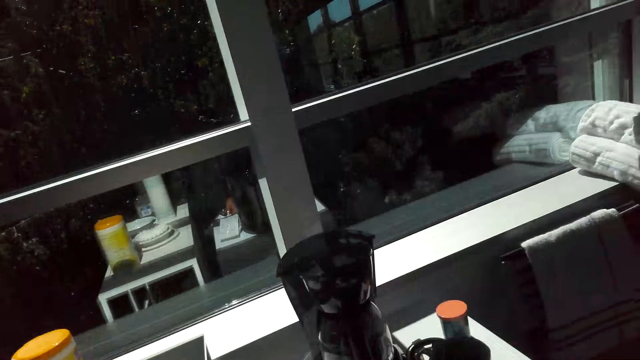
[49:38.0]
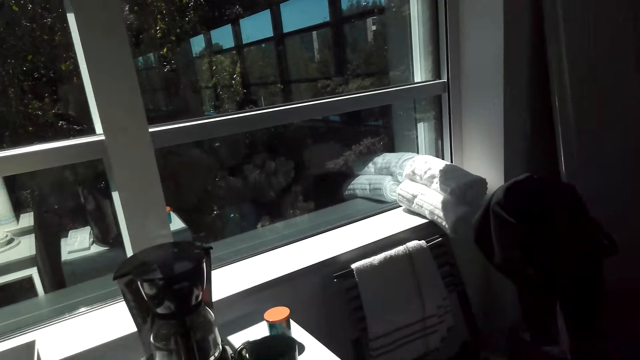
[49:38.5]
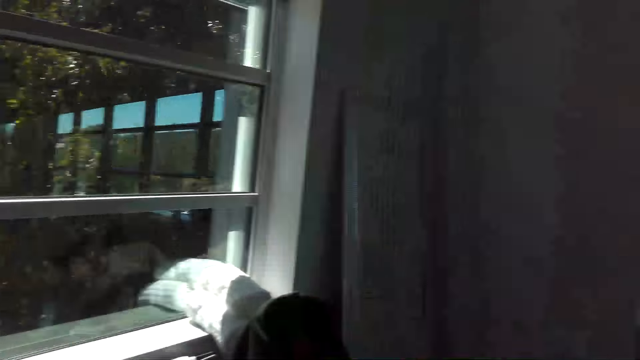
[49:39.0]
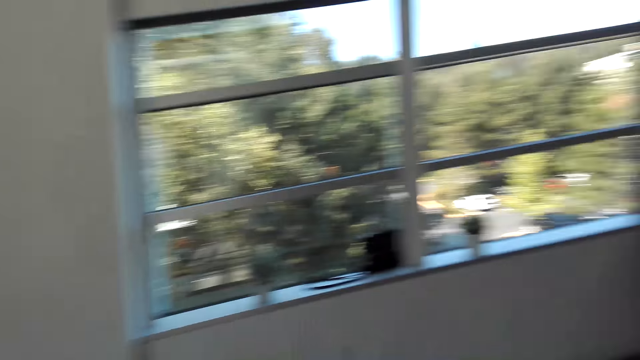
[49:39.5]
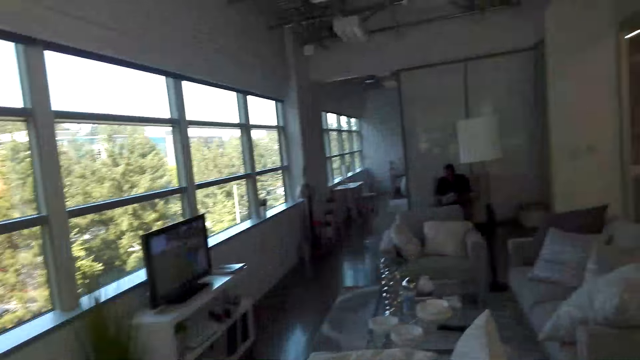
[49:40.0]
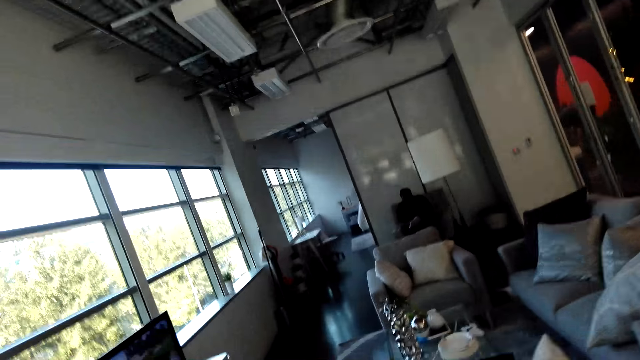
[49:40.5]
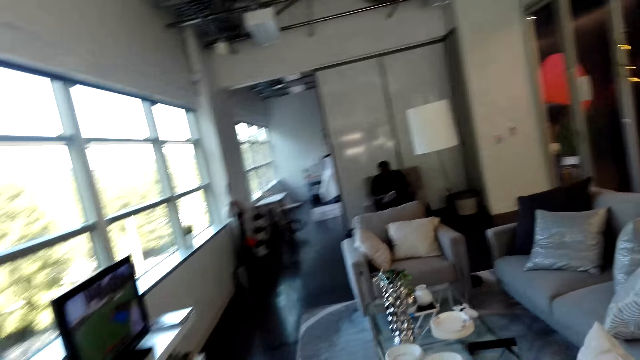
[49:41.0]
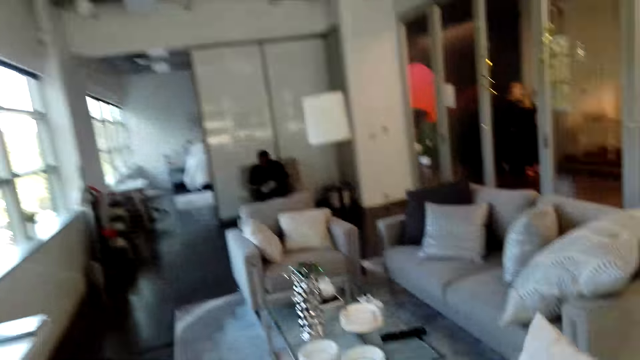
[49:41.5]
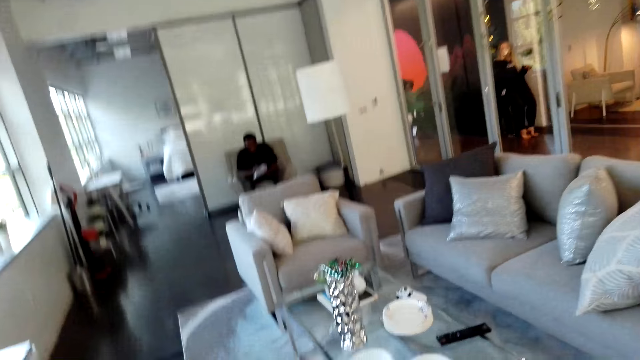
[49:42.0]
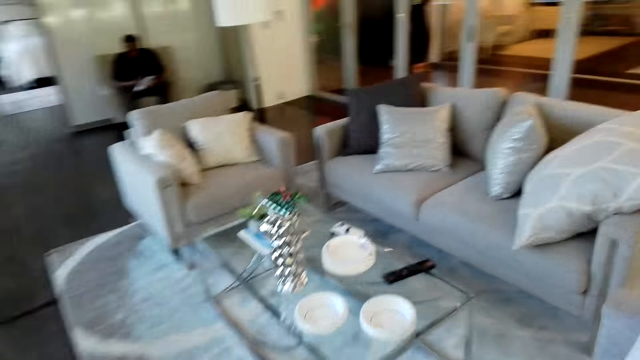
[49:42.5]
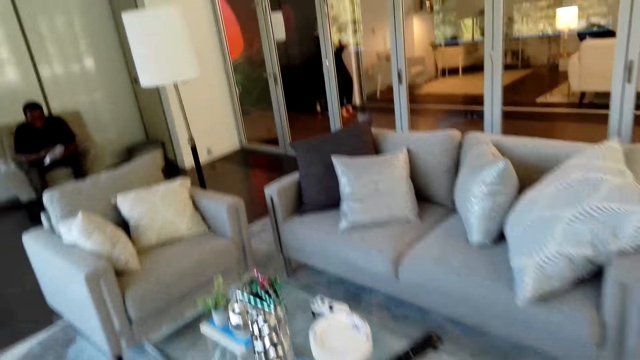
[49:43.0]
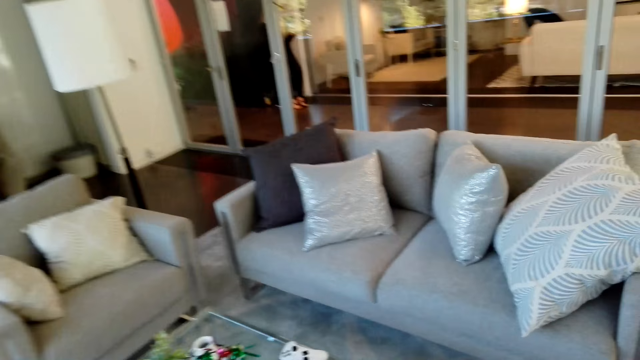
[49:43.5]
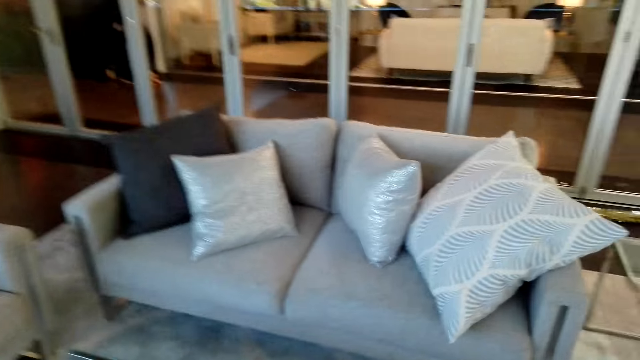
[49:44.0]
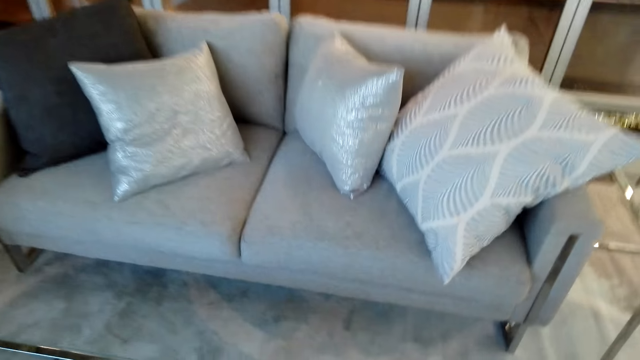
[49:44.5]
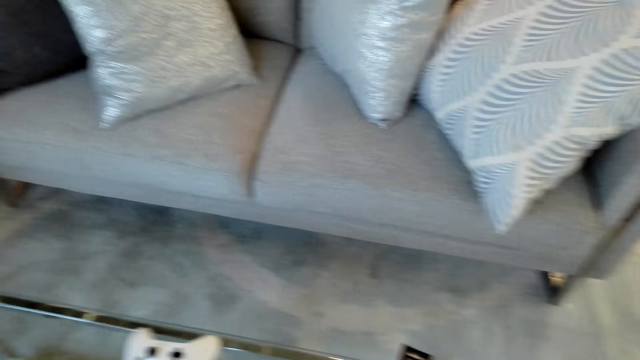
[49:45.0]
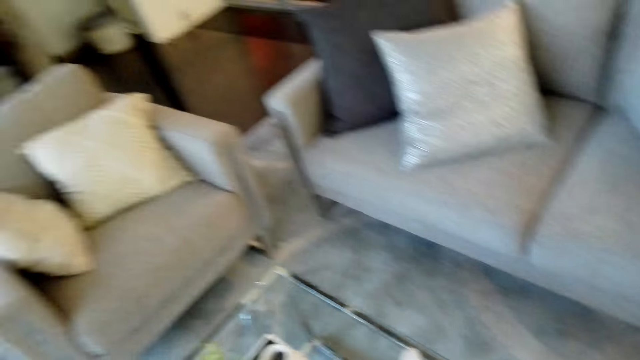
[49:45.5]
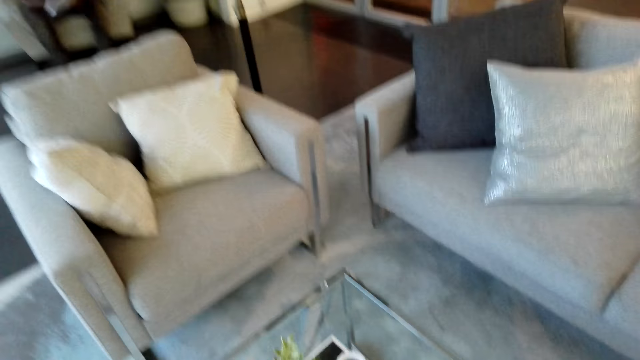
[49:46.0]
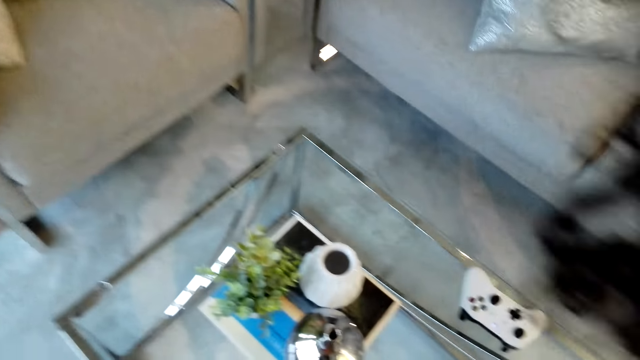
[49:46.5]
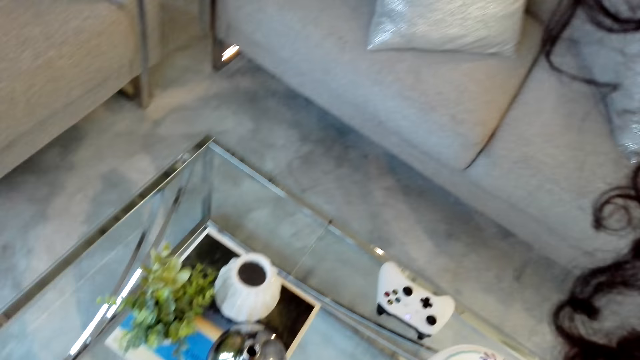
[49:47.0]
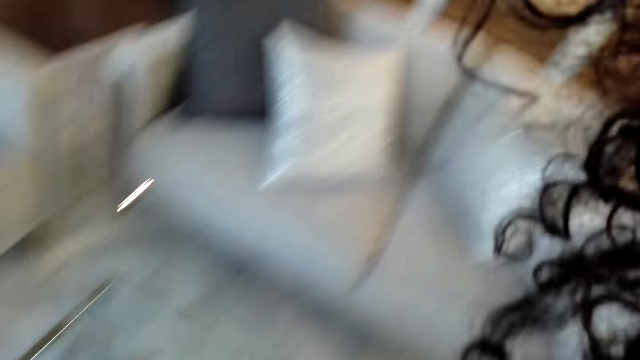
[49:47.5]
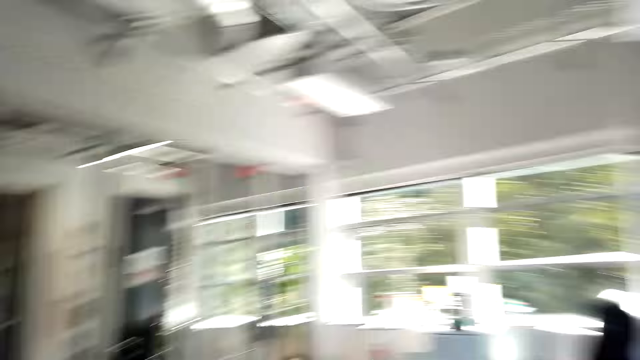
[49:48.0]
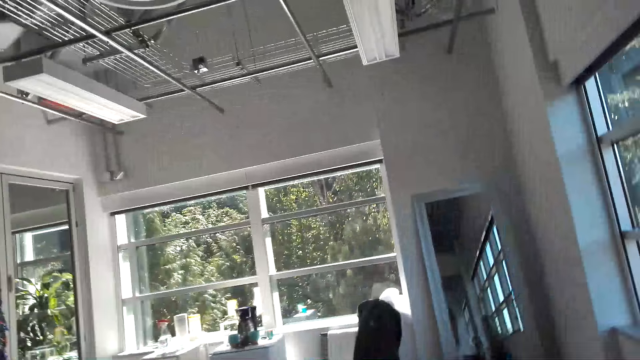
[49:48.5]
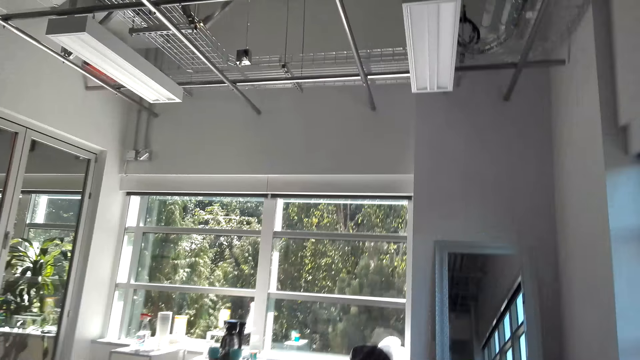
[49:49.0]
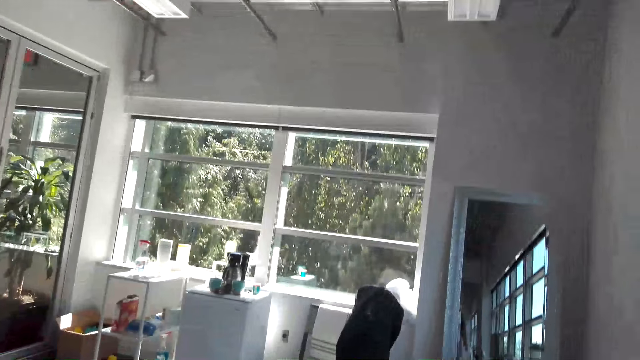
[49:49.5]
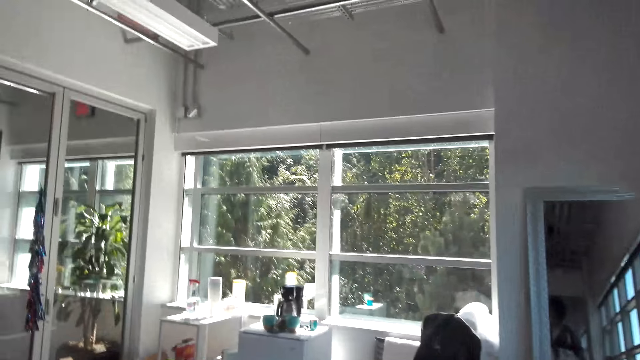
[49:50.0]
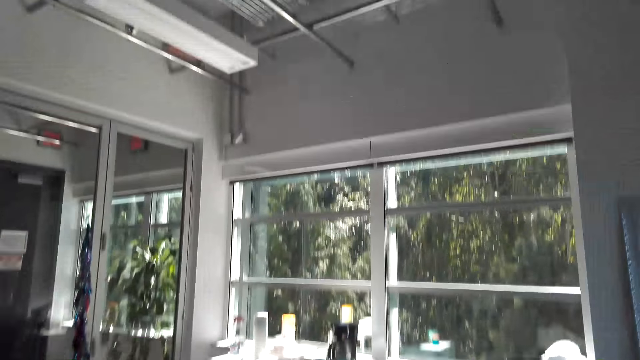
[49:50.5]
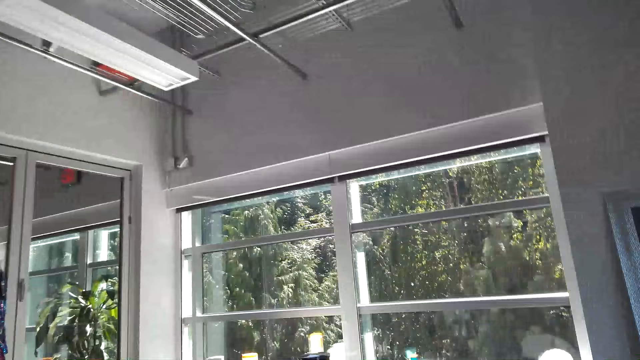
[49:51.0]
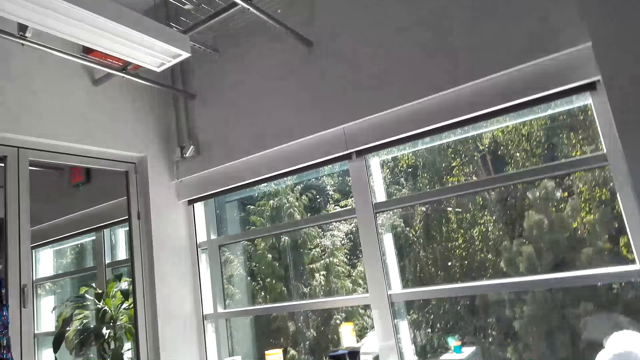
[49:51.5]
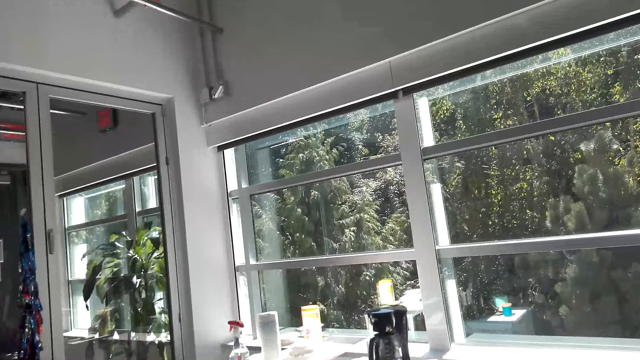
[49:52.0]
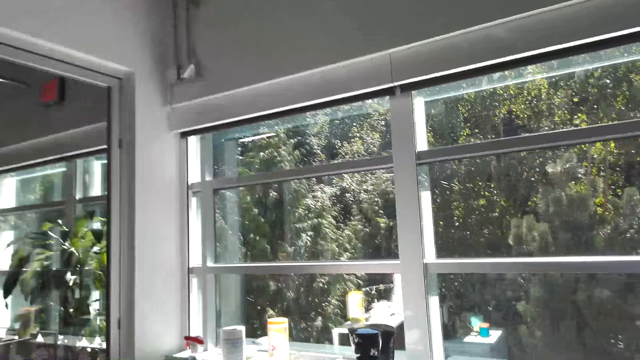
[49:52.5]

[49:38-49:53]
The camera wearer walks around the room. They put the snack on the table. They arrange the table. They walk around.

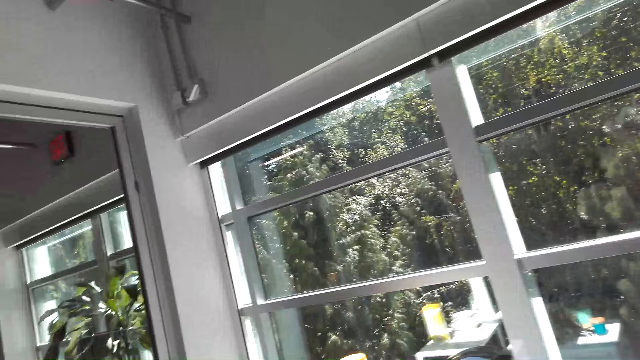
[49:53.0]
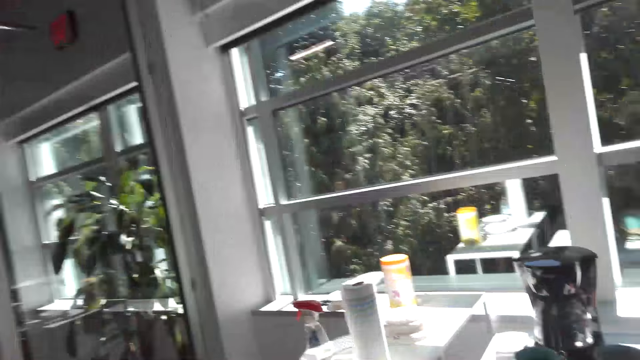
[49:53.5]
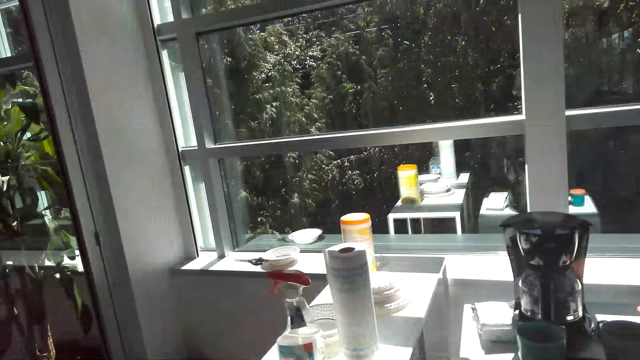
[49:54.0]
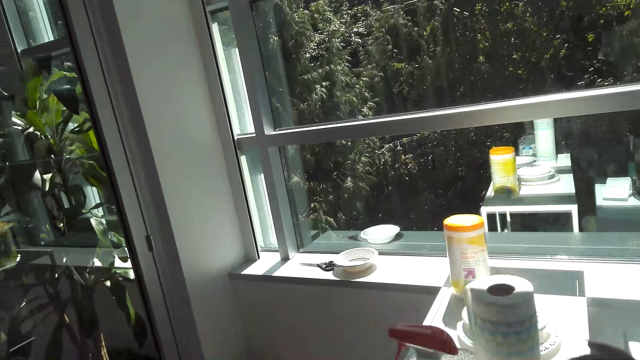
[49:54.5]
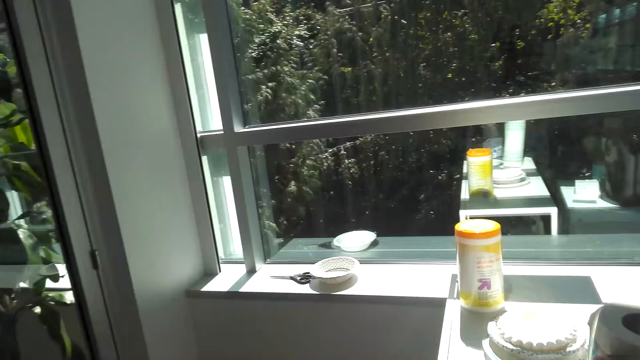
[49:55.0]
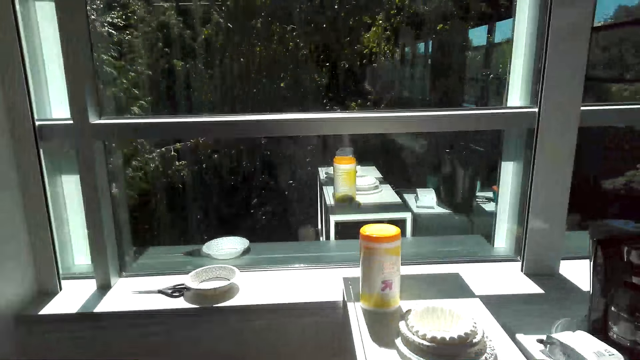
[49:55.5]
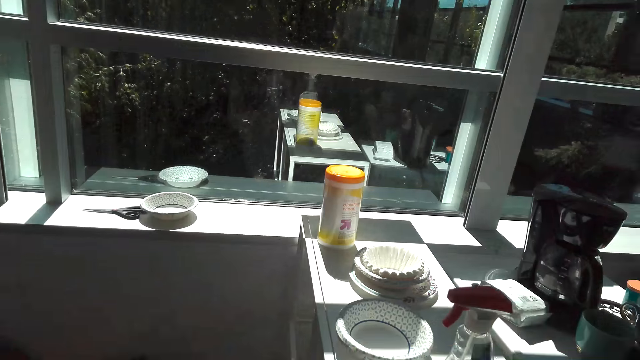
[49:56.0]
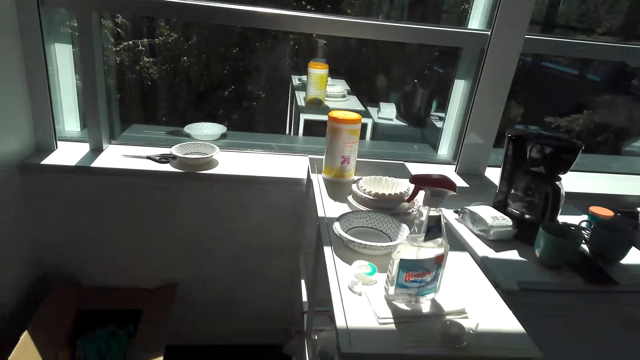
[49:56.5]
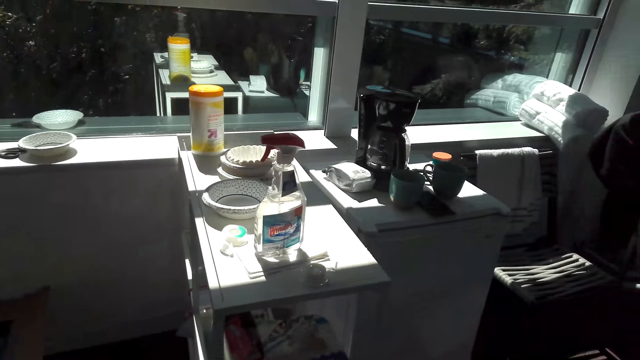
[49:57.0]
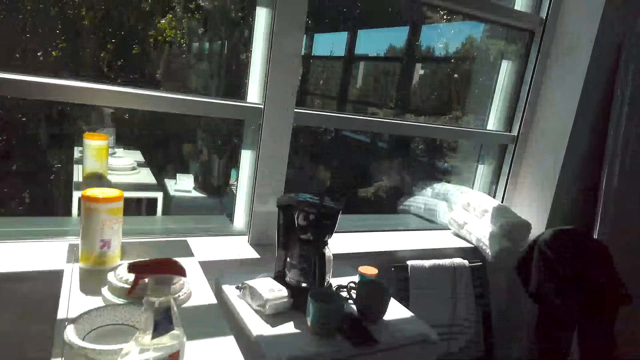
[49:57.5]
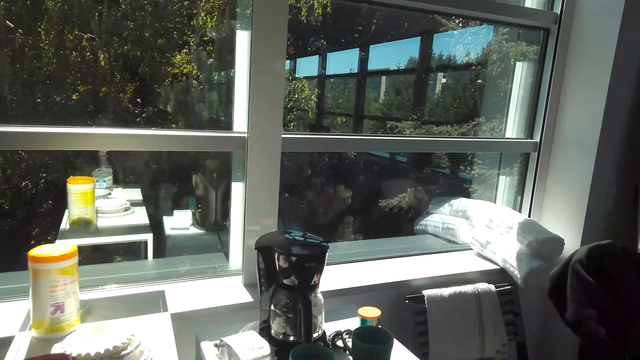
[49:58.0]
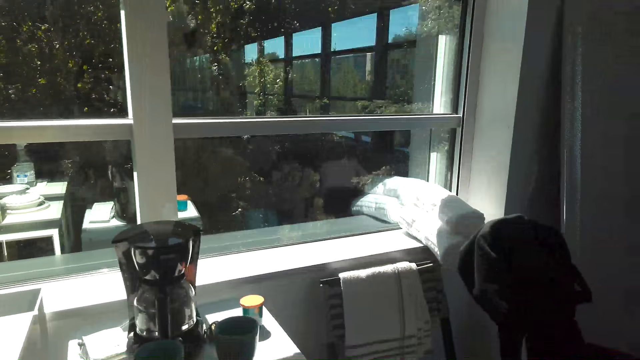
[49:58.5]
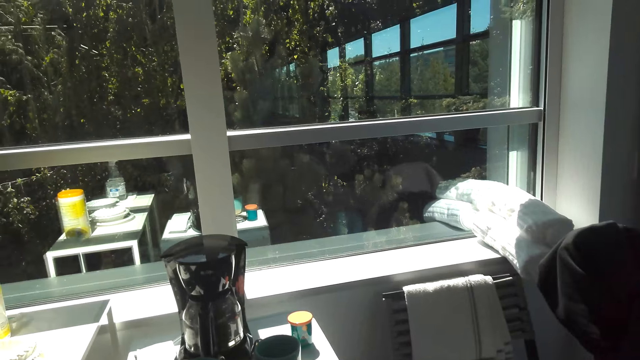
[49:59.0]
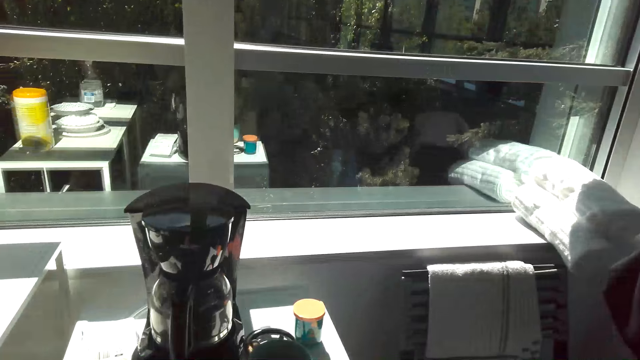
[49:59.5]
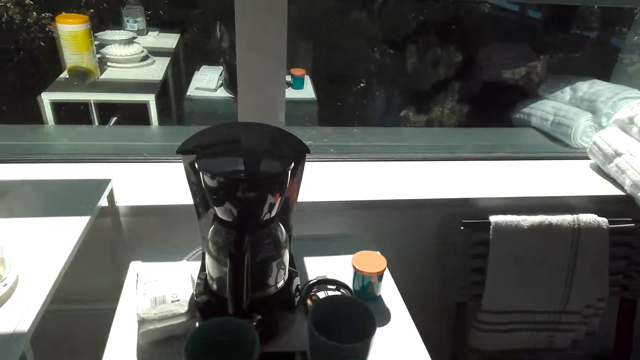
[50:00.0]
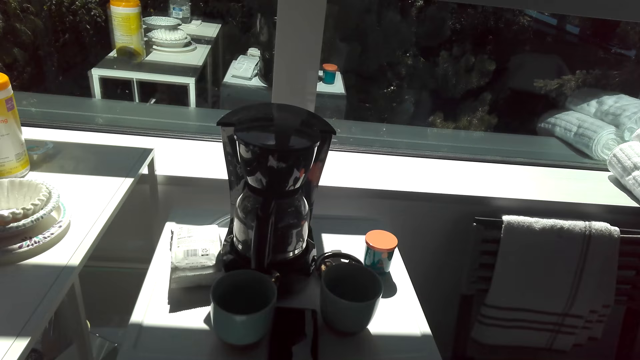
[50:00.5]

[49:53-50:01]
The camera wearer picks up the napkin from the counter top. They open the fridge.
